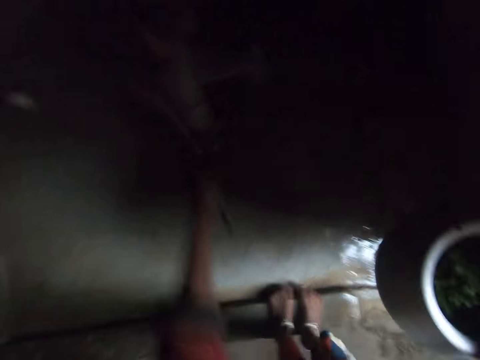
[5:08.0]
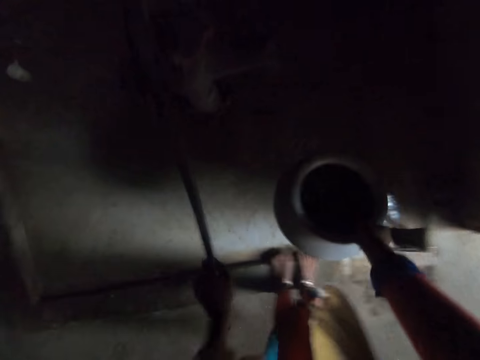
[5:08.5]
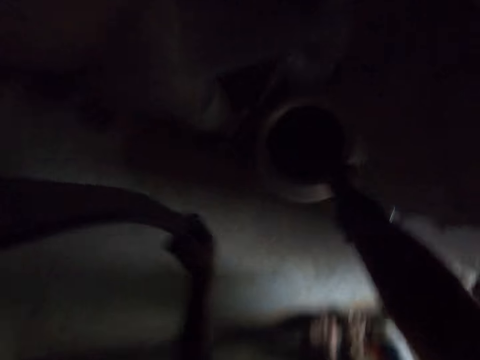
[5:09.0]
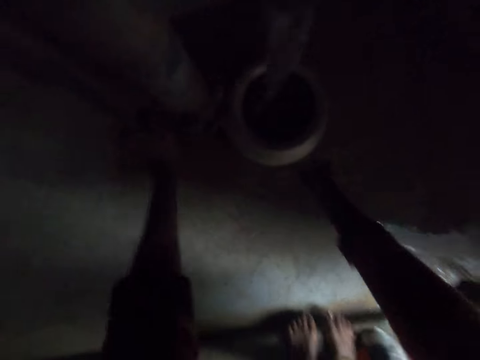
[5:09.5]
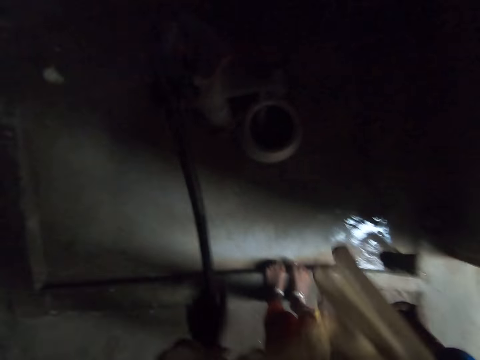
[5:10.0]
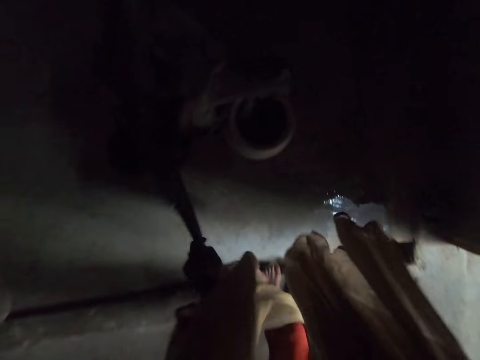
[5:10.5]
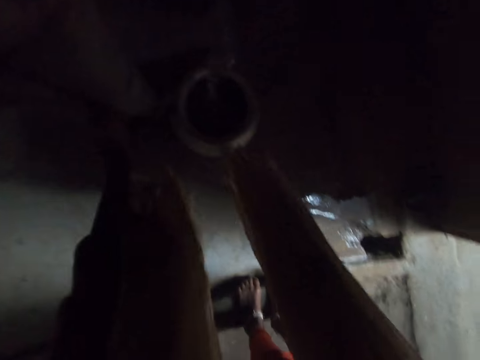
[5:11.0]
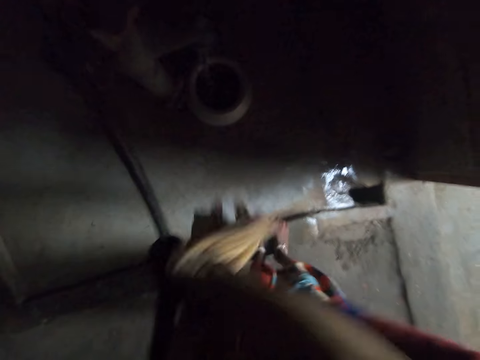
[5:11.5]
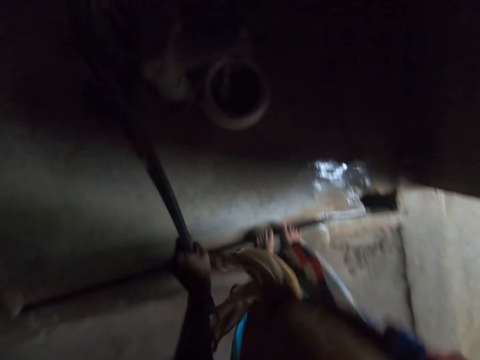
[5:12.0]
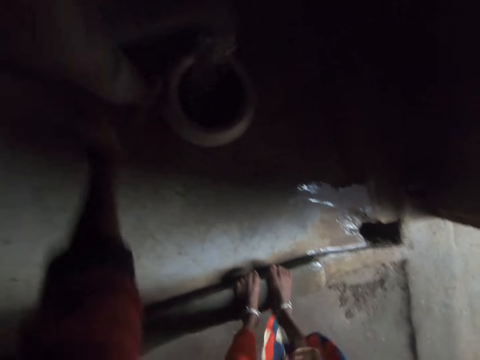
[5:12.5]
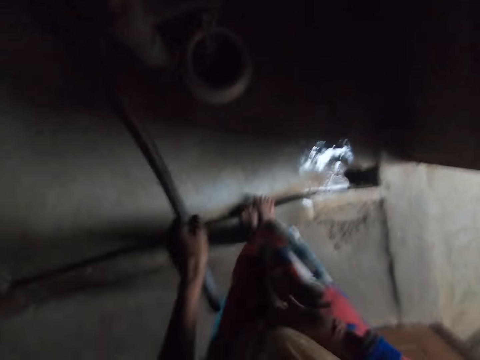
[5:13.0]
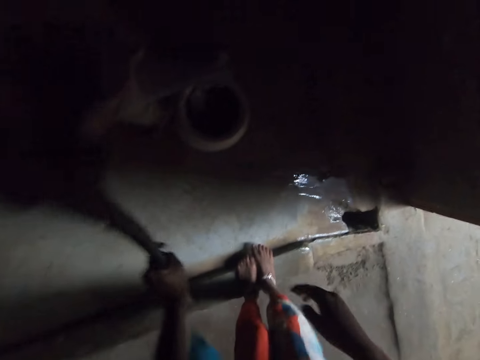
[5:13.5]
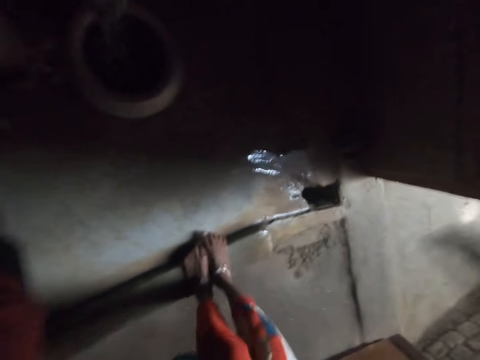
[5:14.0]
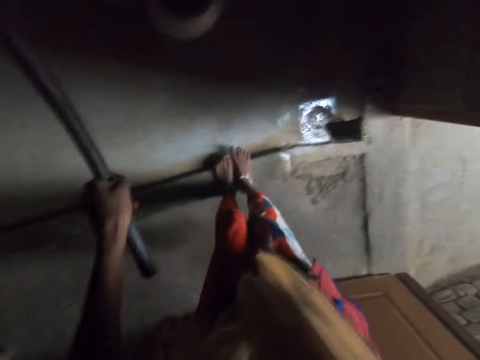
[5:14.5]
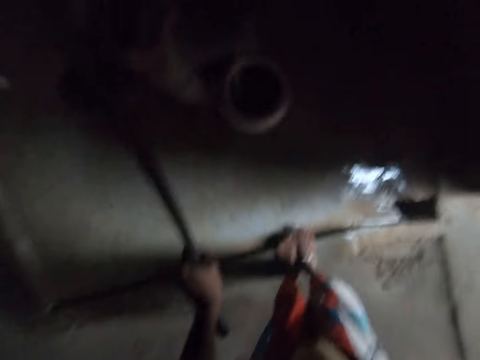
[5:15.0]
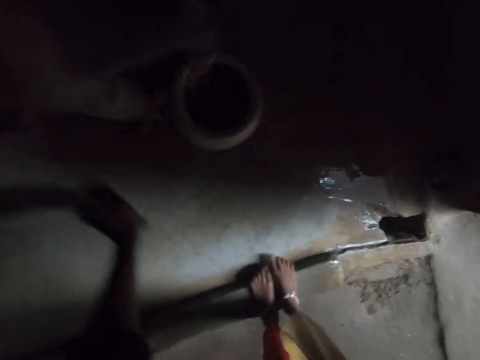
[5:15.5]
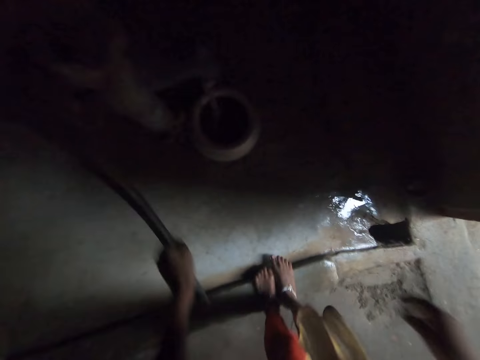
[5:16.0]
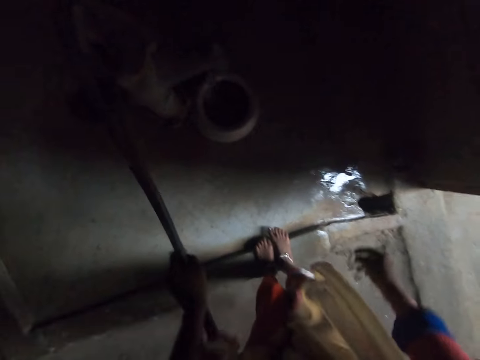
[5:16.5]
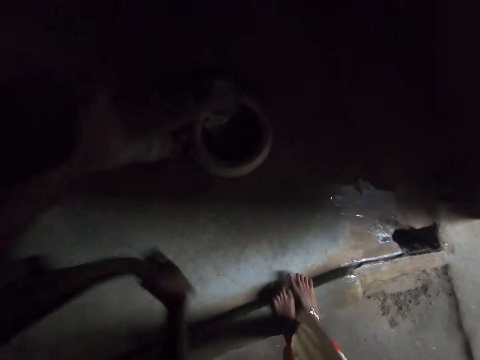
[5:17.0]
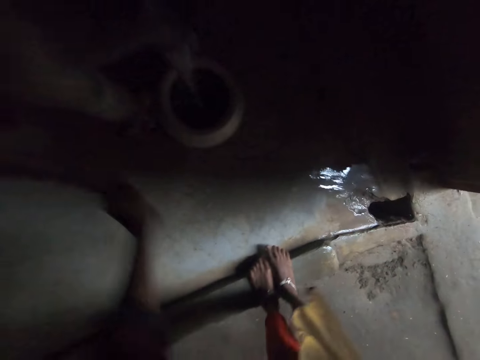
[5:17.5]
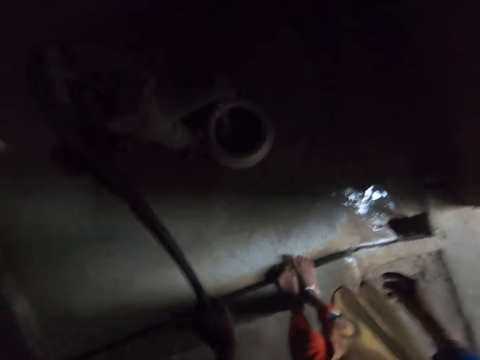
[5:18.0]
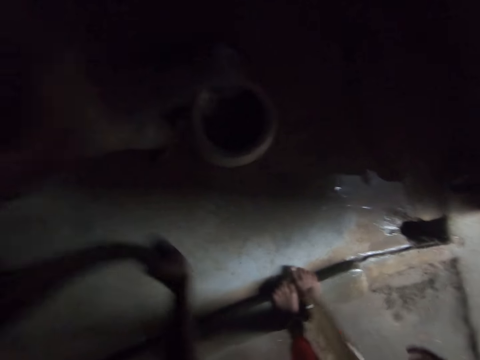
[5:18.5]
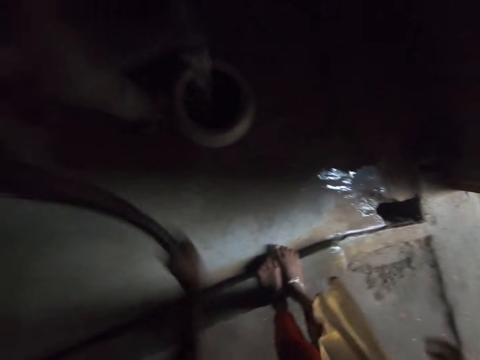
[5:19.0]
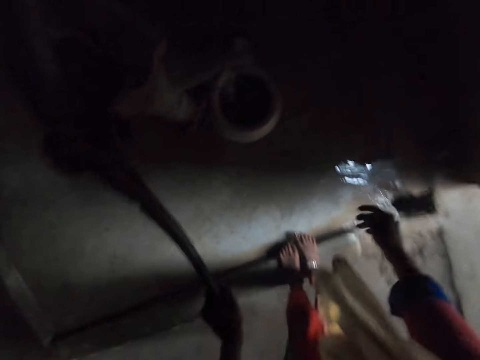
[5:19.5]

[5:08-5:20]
The camera wearer holds a tap handle. She drops the clay pot on the ground. She fetches water into the clay pot. She moves the tap handle with her hand. She holds her neck scarf.

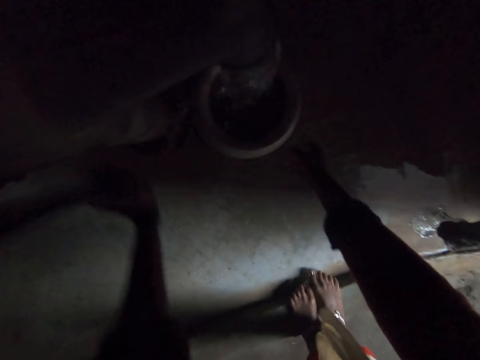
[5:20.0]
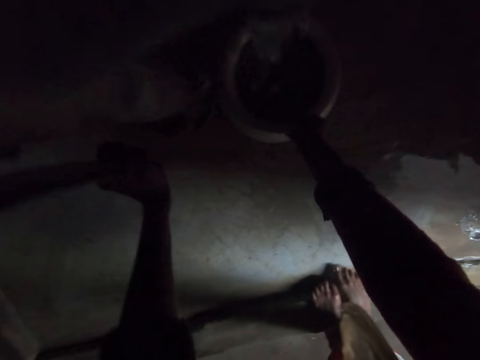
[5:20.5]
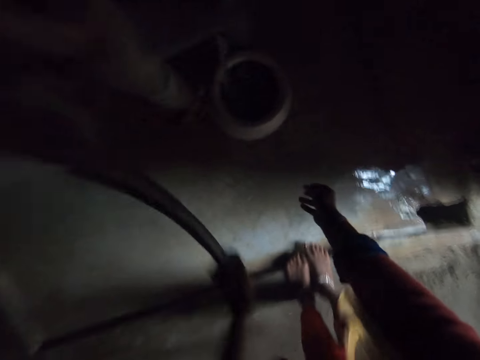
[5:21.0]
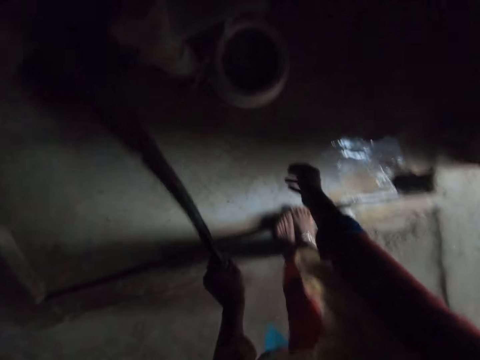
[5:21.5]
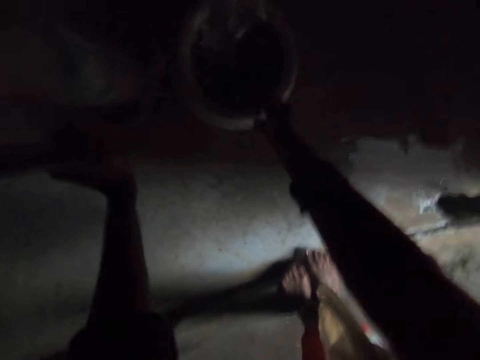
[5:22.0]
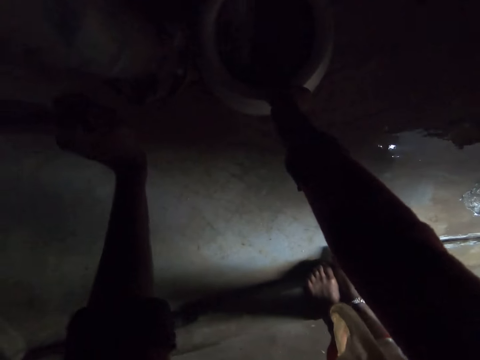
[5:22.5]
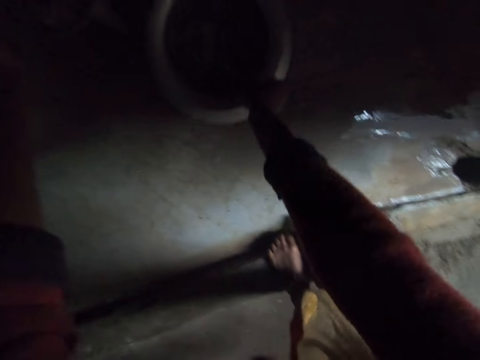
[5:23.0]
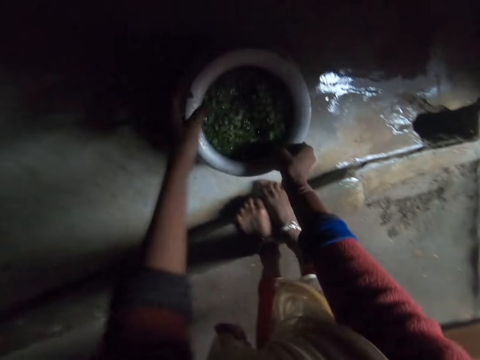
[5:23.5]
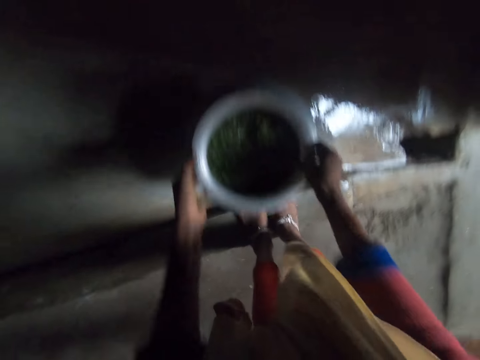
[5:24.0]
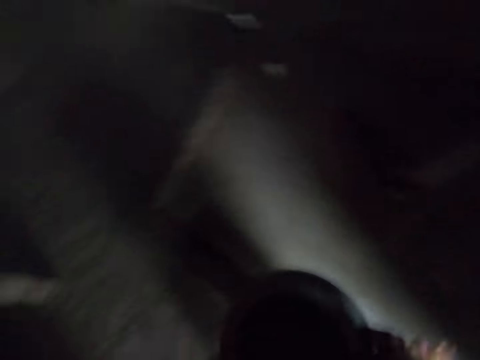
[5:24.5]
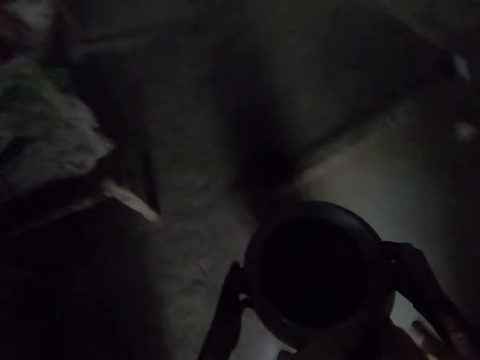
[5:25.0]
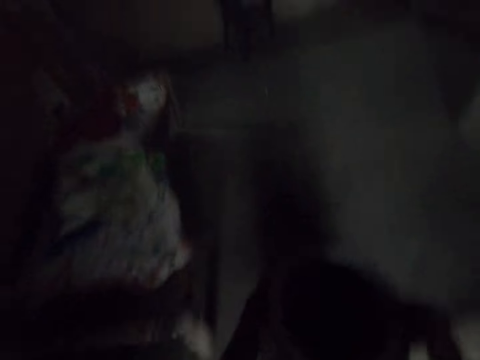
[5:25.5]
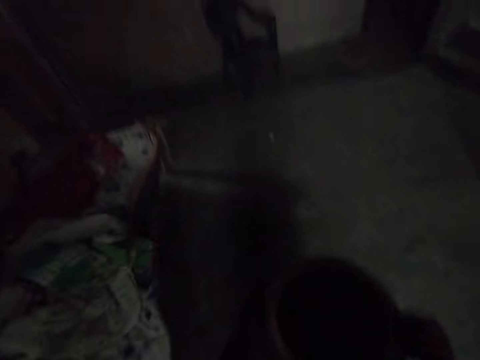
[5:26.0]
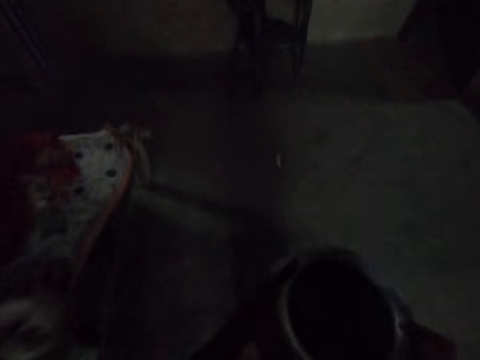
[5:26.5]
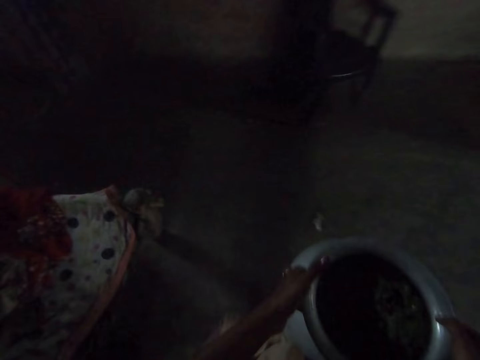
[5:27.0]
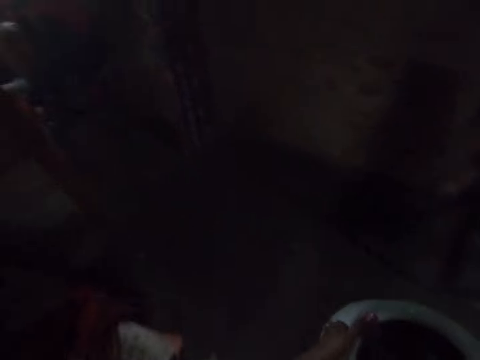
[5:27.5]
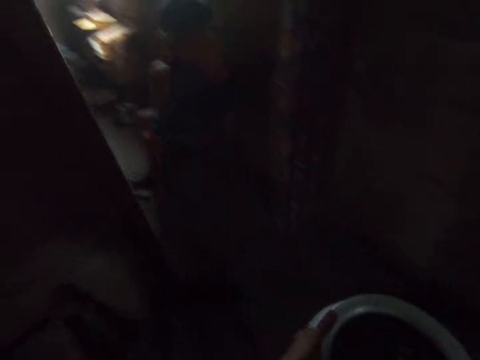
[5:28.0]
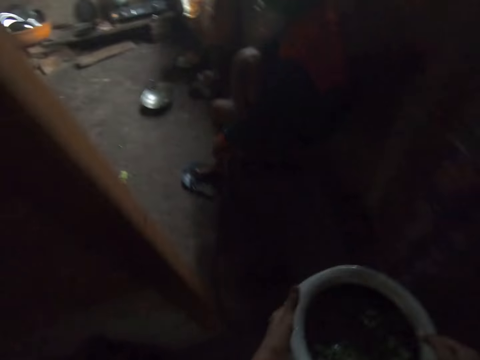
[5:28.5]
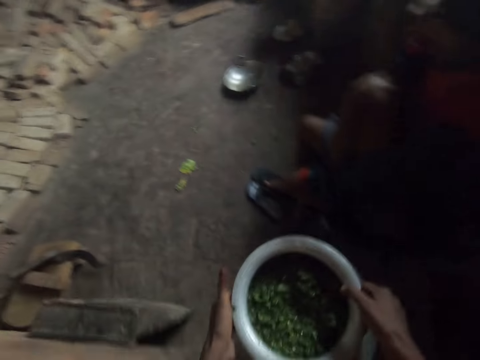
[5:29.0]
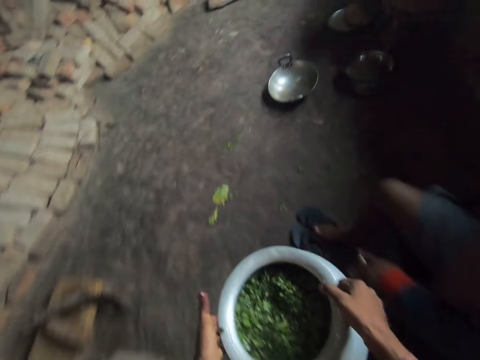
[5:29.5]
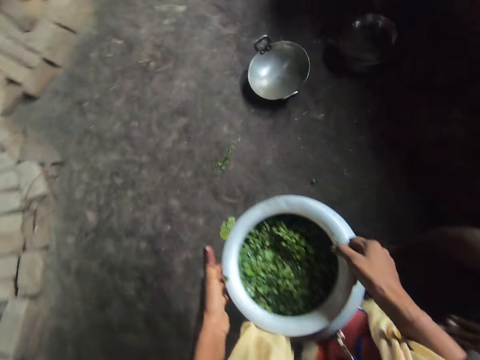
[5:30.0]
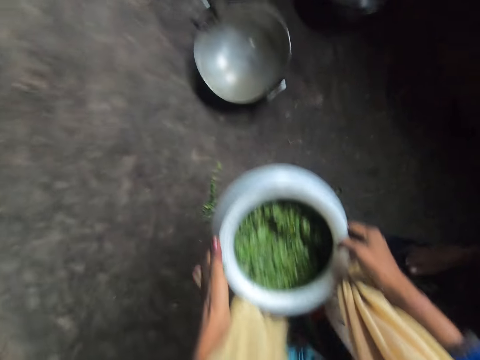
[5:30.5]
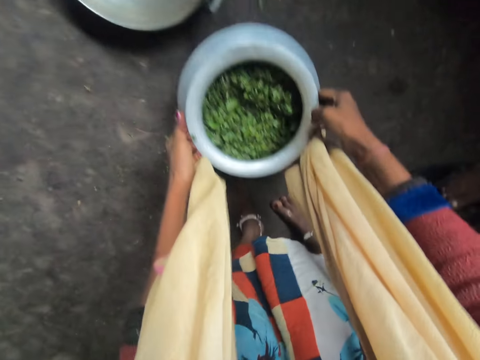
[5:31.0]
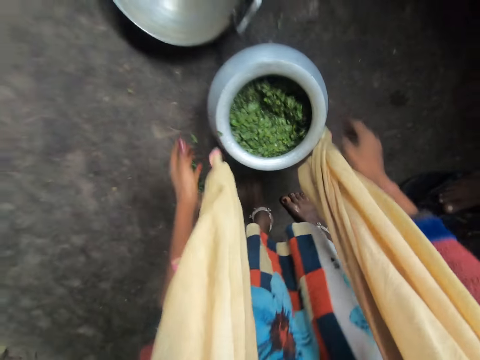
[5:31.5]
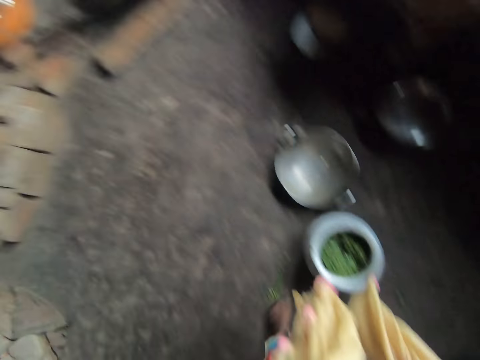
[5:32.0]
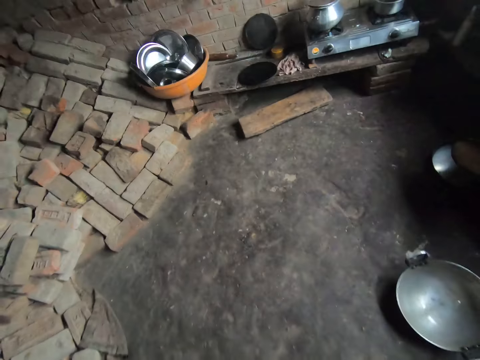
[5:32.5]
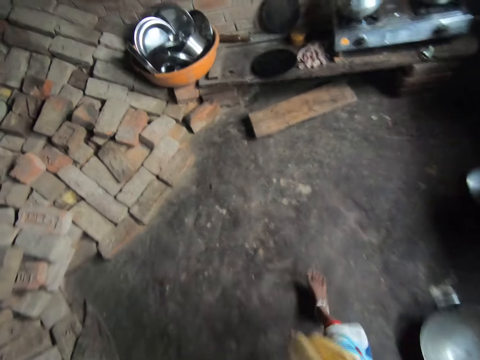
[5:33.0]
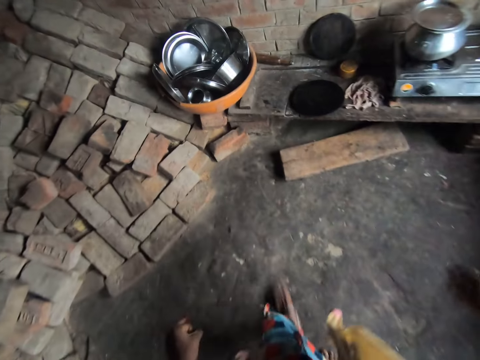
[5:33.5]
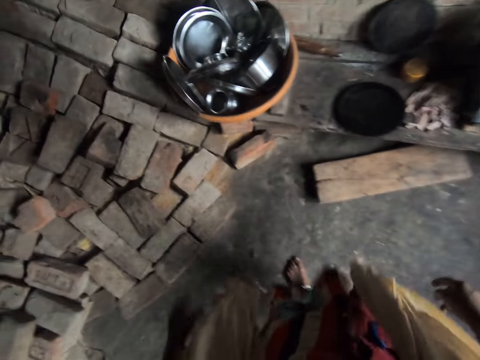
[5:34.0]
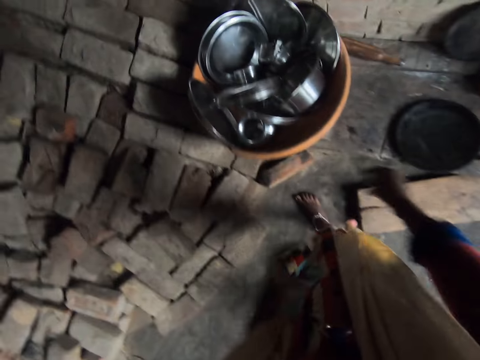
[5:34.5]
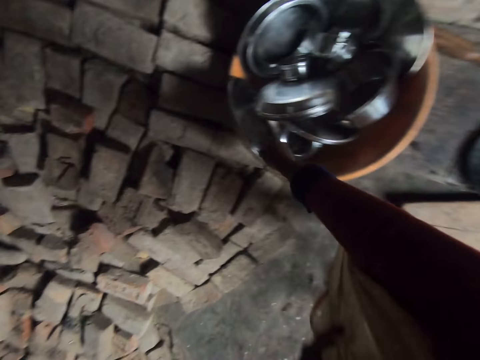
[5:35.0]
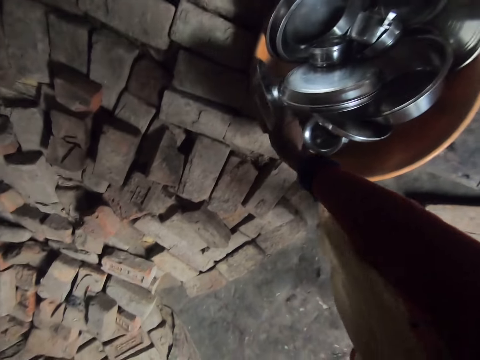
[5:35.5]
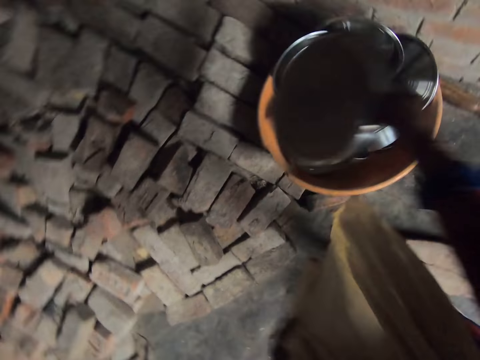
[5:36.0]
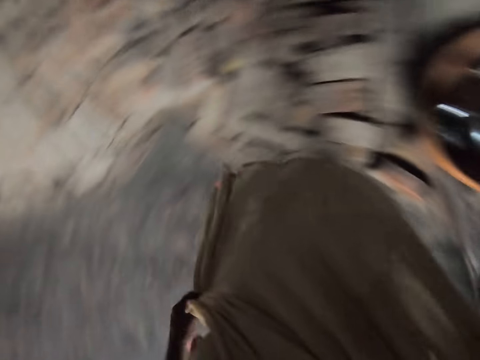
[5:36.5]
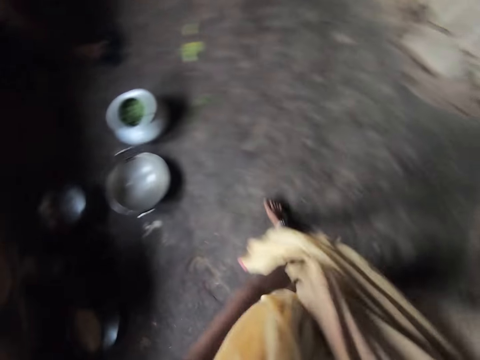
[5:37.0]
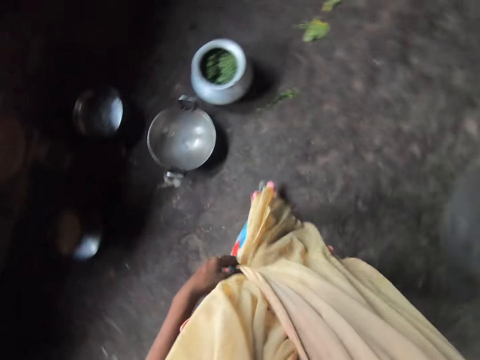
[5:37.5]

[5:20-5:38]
The camera wearer touches the clay pot briefly. They continue fetching water into the clay pot. They carry the clay pot from the ground. They walk back to the kitchen. A man sits in the kitchen. The camera wearer drops the clay pot on the ground. They walk around the kitchen. They take a tray from a bowl of plates. They walk around the kitchen.
